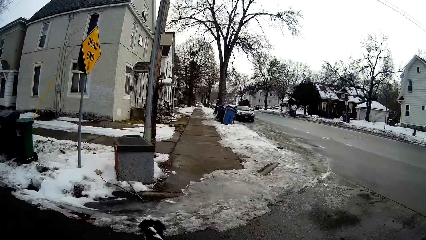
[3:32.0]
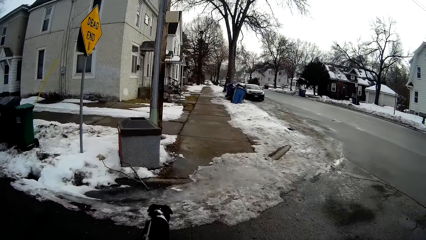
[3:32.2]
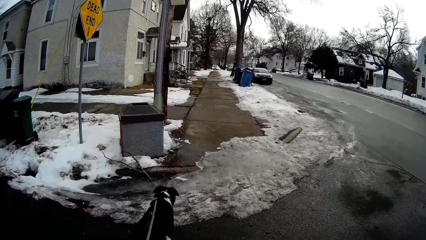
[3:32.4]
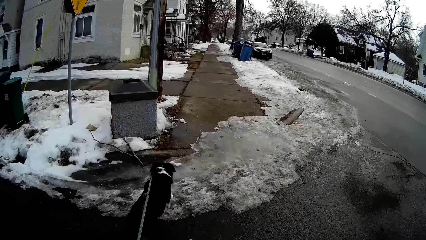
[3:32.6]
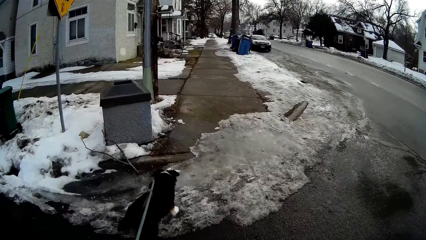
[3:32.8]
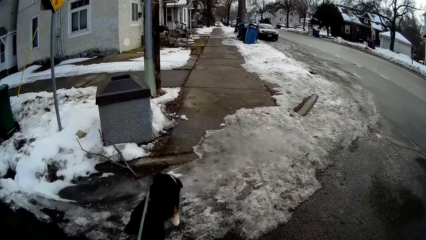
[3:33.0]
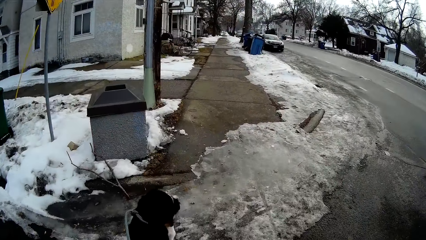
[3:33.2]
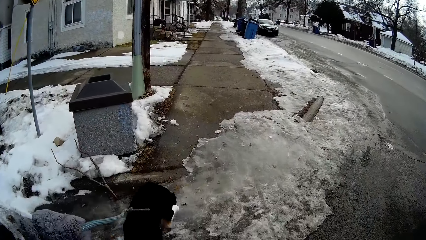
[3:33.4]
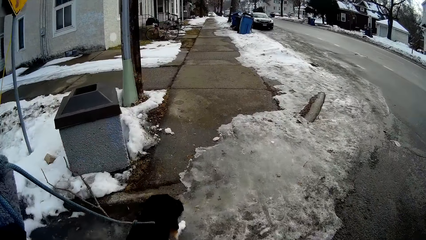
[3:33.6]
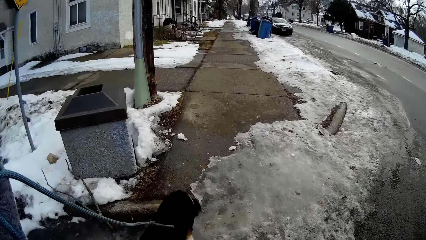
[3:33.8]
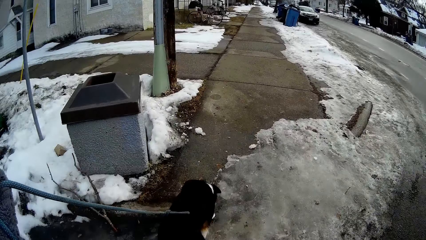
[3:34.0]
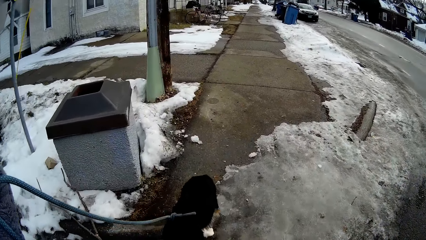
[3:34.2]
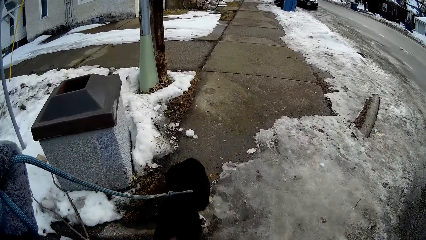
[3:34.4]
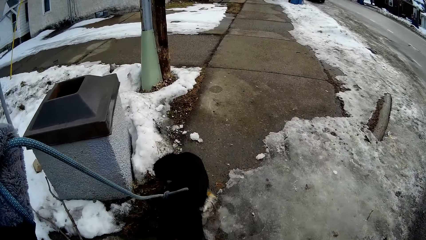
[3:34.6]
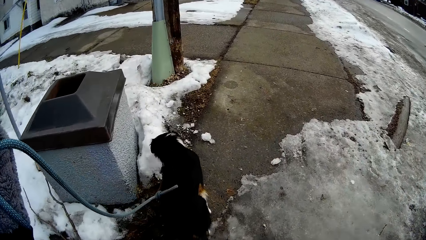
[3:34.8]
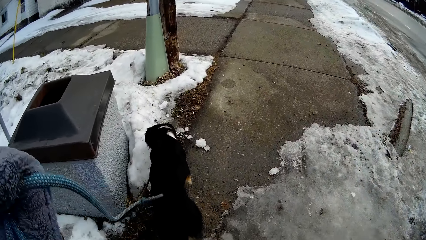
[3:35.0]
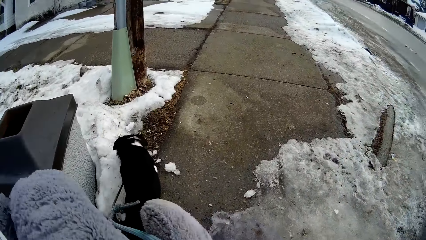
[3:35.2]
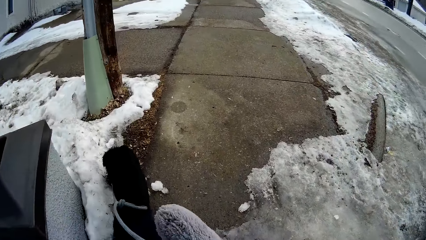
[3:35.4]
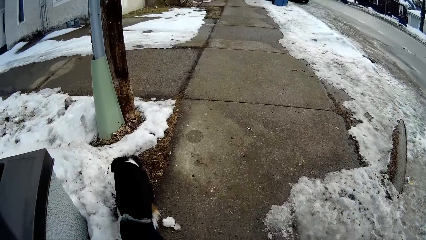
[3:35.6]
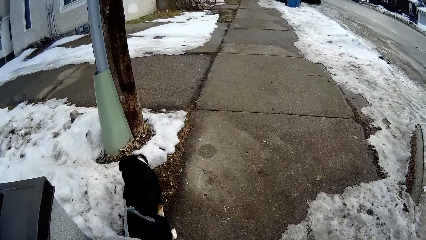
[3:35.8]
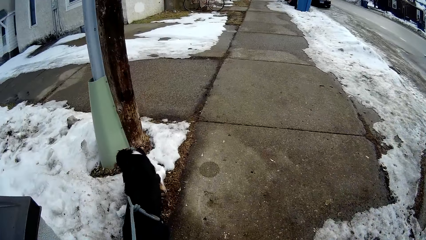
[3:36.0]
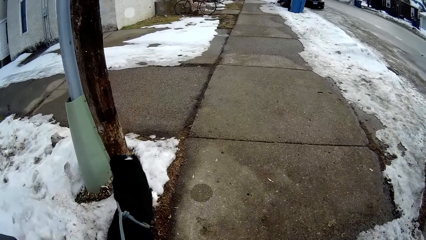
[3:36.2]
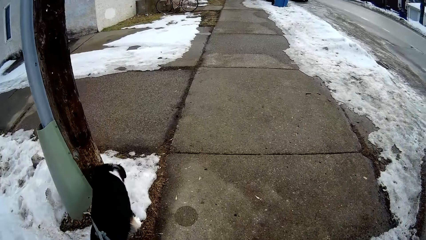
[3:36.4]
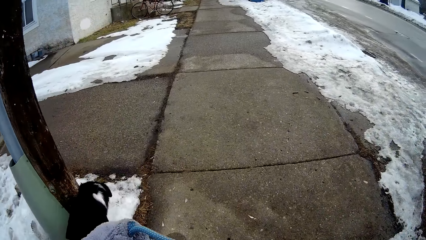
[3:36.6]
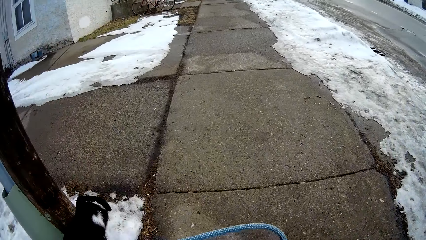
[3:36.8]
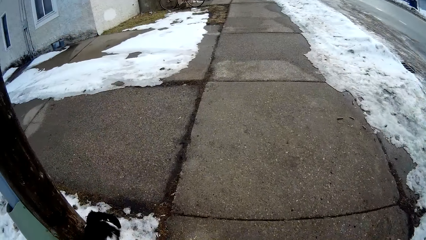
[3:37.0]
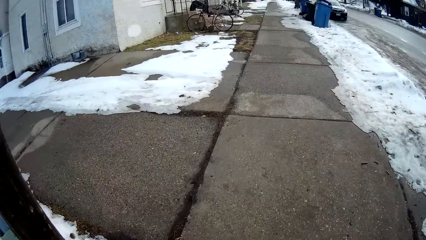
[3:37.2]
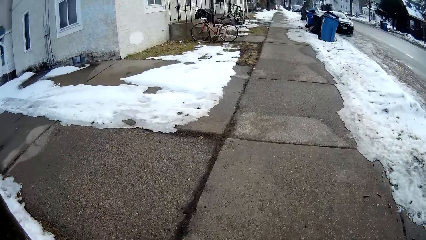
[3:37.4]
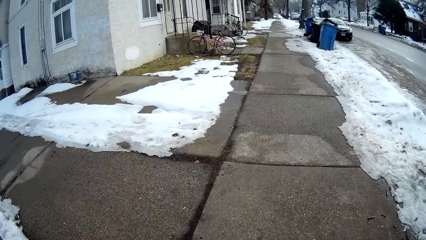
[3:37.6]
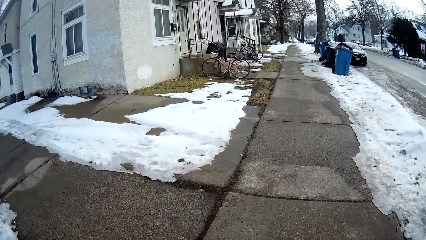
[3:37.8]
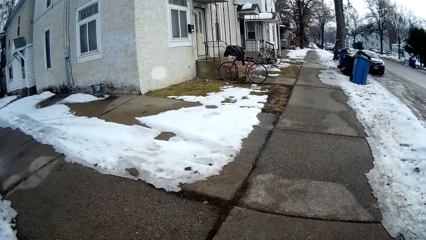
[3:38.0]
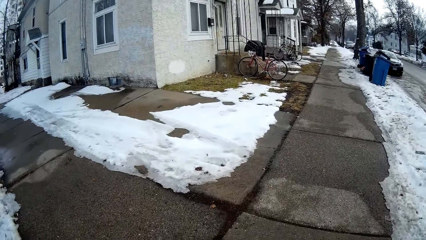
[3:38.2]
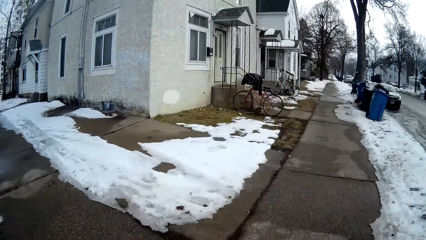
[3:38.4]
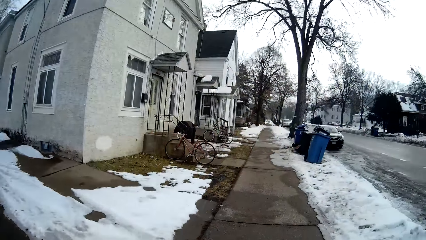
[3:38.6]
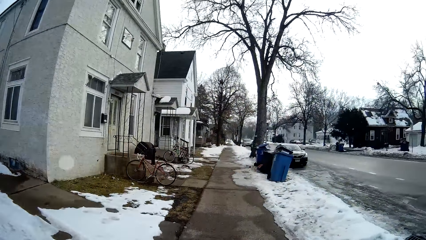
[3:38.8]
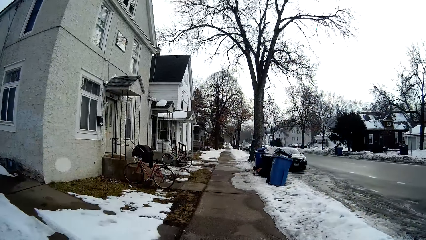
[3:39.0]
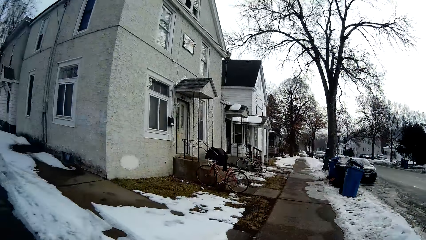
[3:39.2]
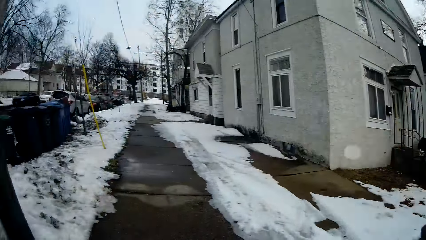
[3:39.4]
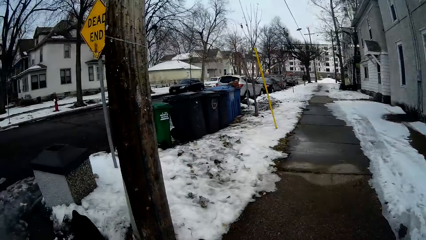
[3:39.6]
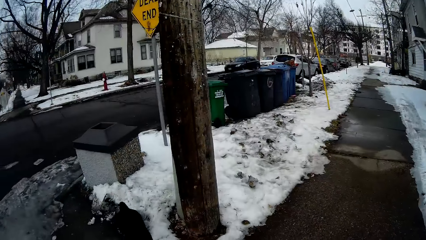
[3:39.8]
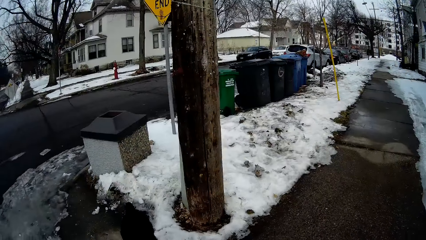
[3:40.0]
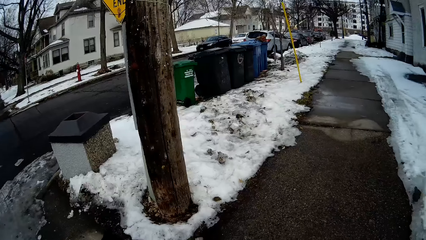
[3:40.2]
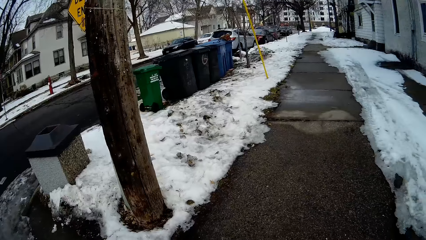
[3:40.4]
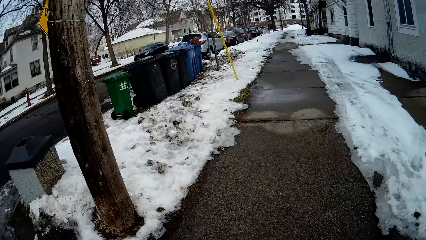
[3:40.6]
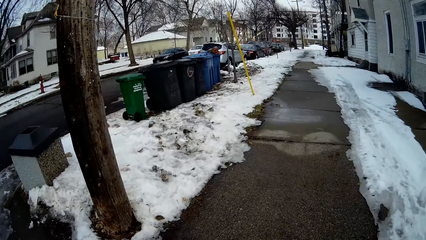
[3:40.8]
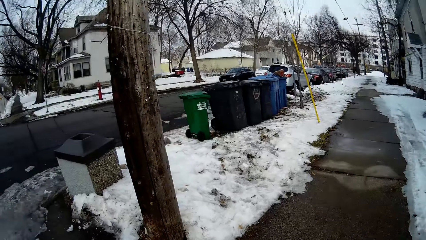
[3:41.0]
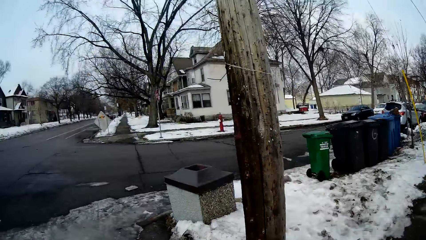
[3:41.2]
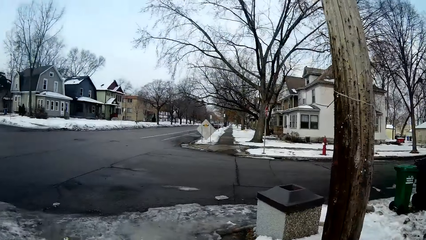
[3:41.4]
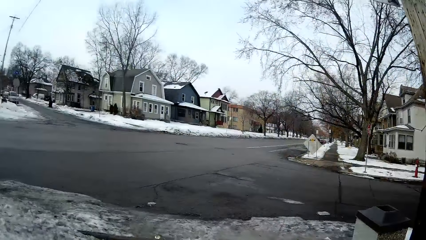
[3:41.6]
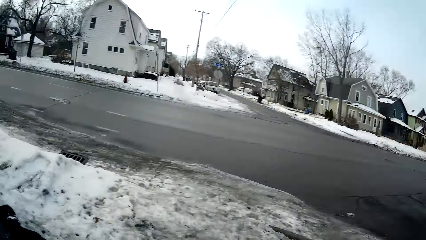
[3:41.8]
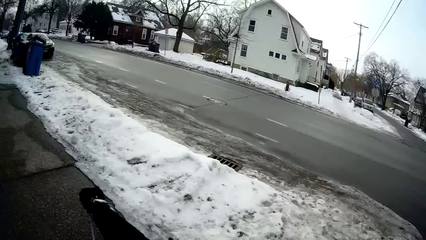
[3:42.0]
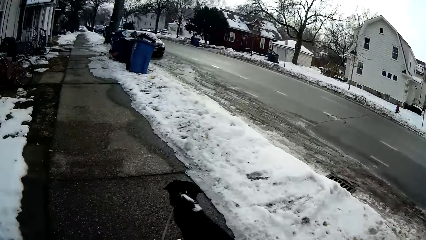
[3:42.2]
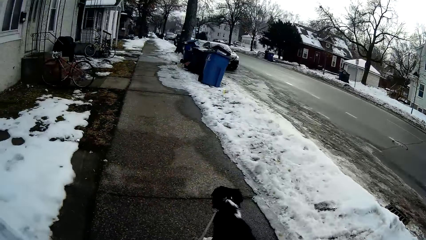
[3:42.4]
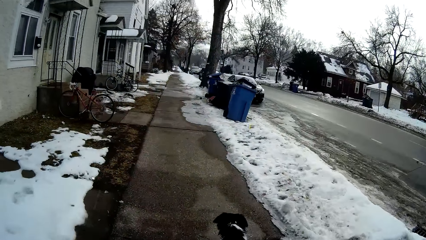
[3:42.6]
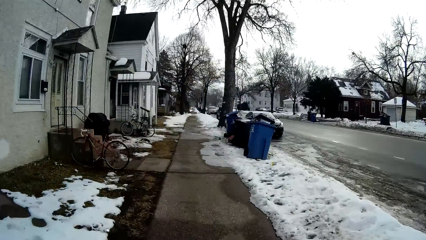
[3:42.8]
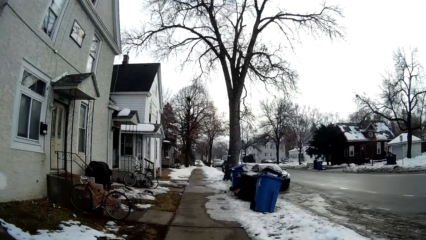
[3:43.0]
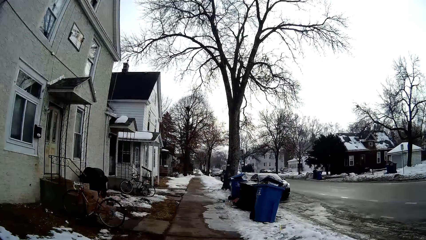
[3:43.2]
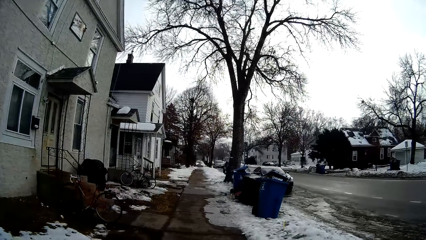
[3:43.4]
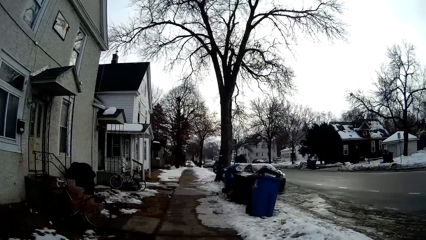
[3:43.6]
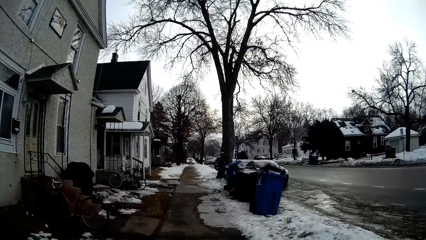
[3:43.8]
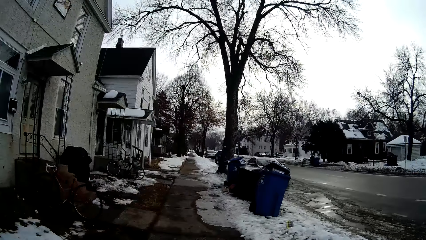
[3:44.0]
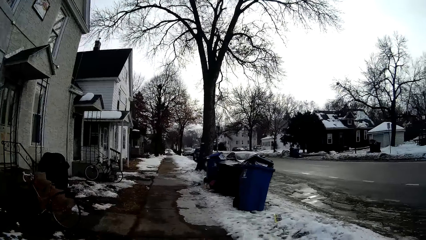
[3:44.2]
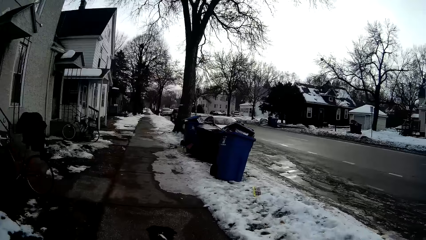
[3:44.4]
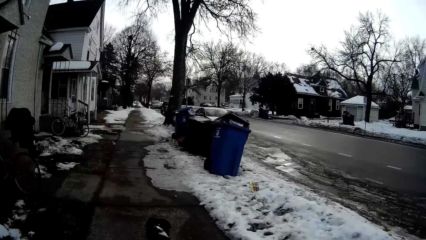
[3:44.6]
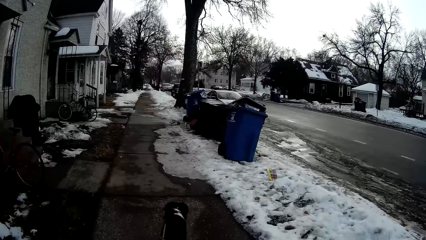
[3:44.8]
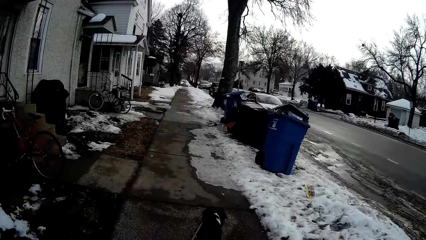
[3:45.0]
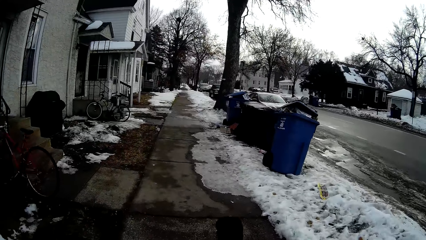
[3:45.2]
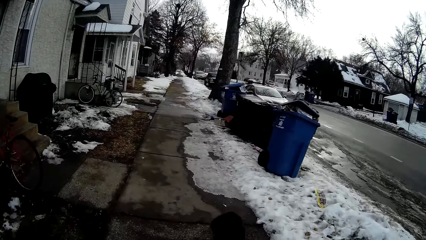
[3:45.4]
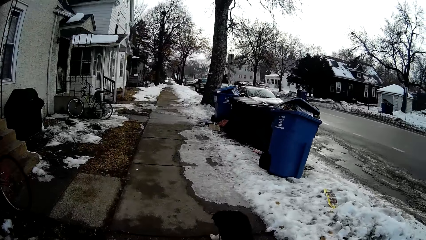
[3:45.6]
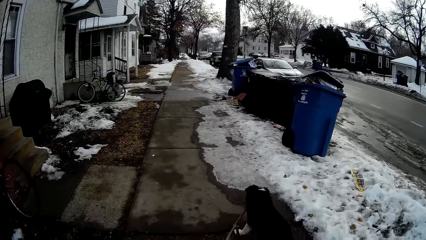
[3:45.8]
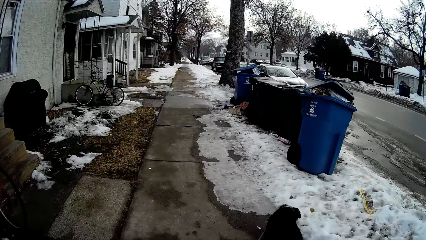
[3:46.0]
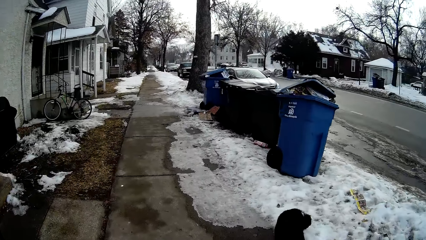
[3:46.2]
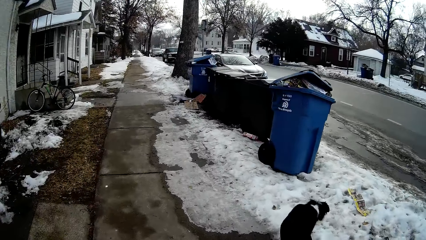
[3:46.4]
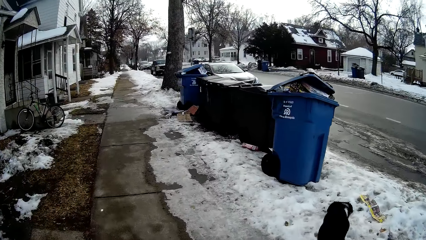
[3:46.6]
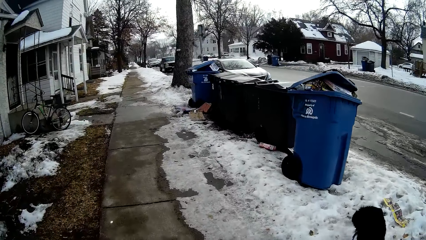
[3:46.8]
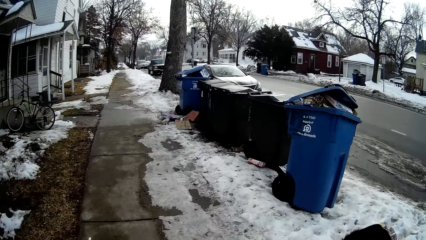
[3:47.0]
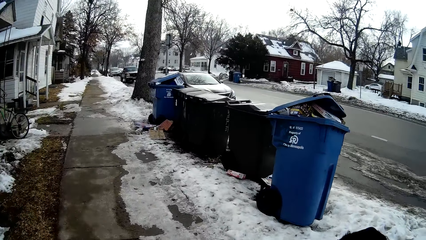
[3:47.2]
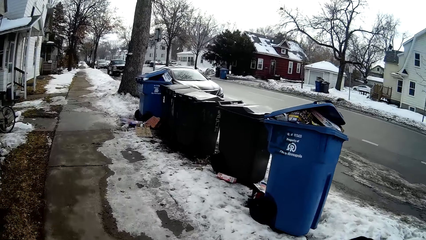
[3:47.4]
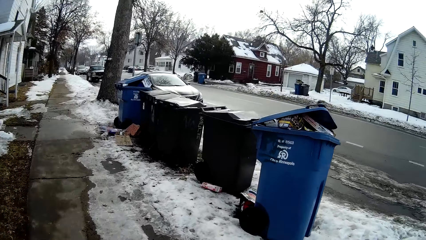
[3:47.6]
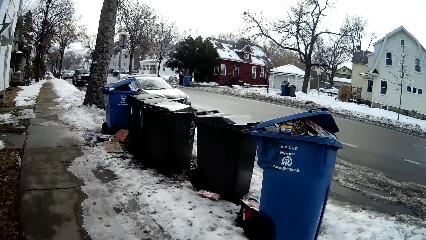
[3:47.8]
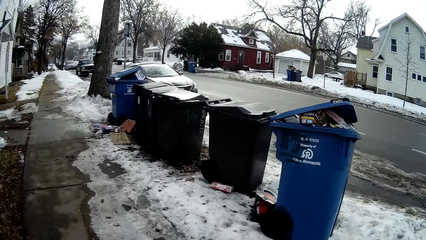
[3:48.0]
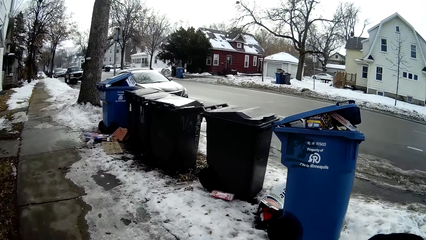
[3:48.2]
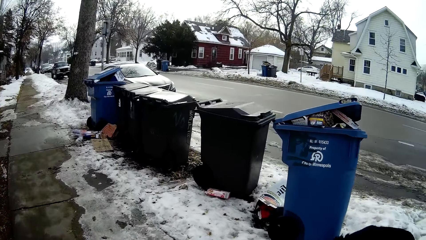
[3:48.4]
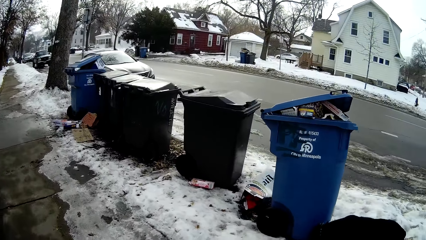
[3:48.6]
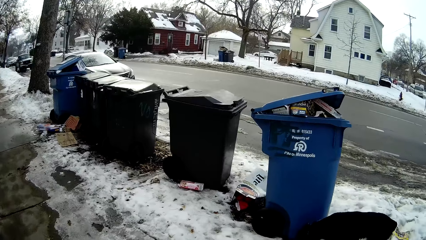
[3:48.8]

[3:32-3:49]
The camera wearer walks the dog on the sidewalk. They walk on the sidewalk. They turn around. They look around the buildings near the road. They walk the dog on the sidewalk. They walk on the sidewalk. They walk through the sidewalk with the dog.
